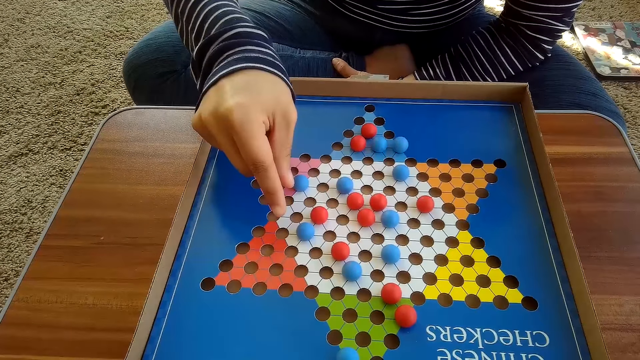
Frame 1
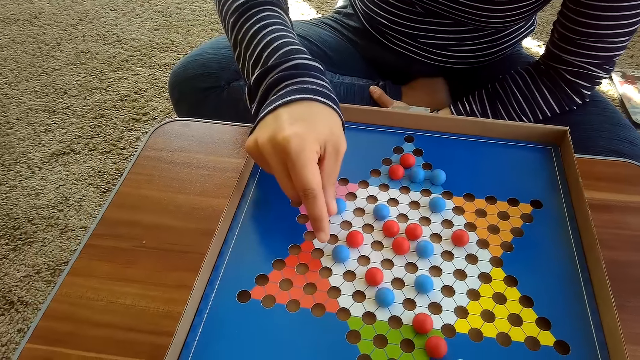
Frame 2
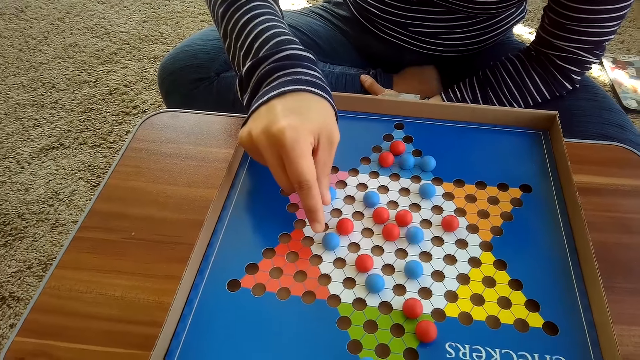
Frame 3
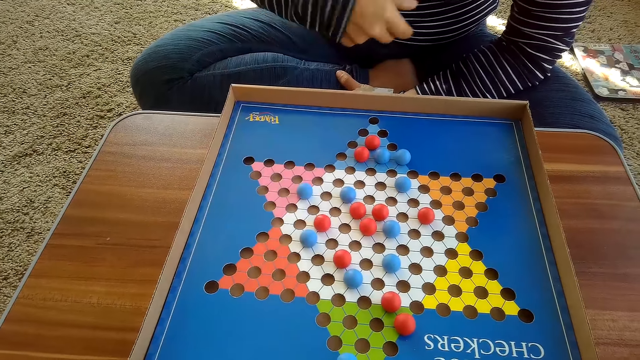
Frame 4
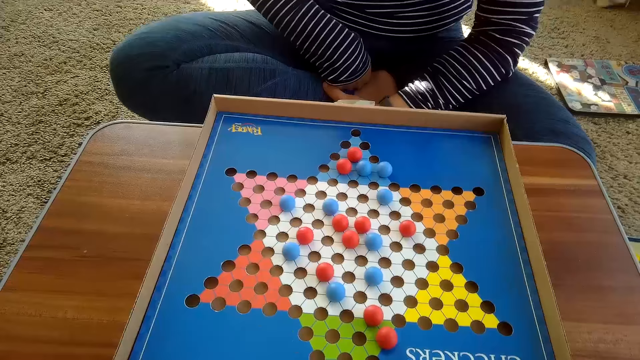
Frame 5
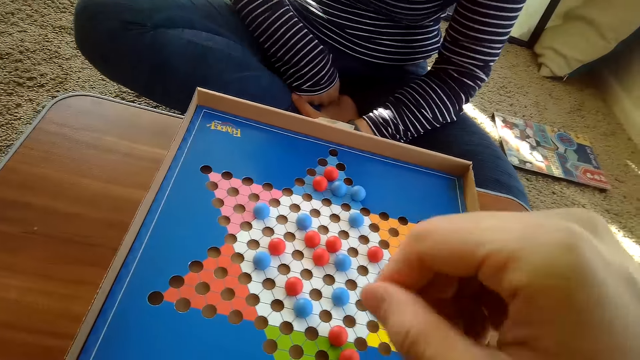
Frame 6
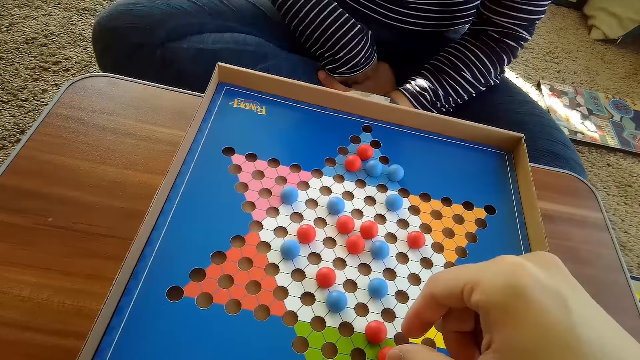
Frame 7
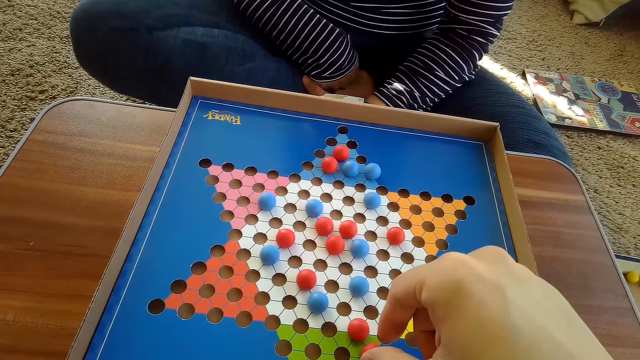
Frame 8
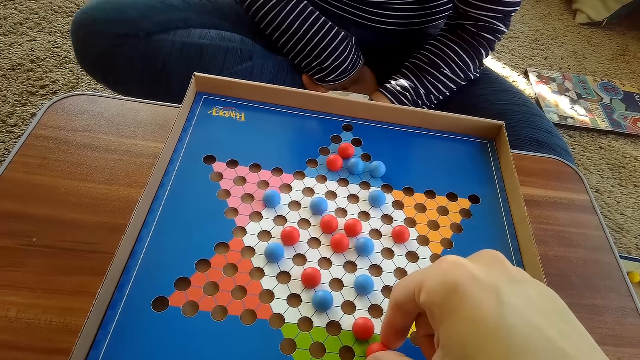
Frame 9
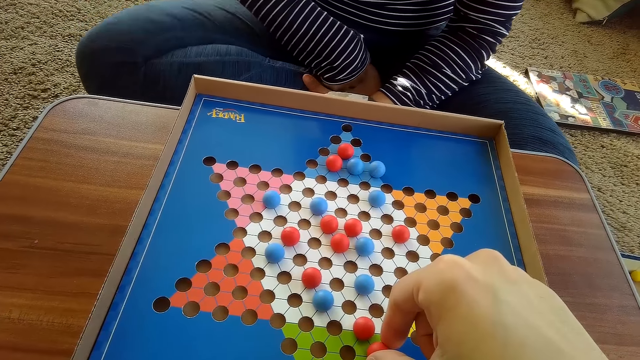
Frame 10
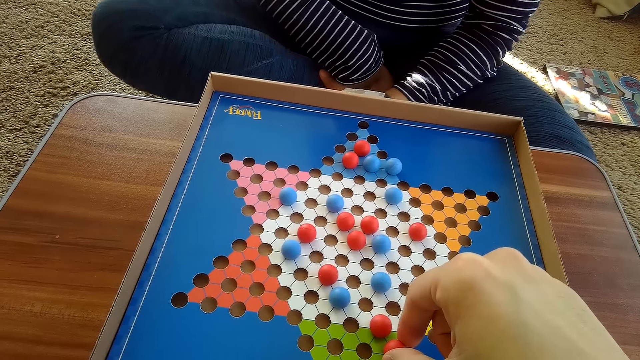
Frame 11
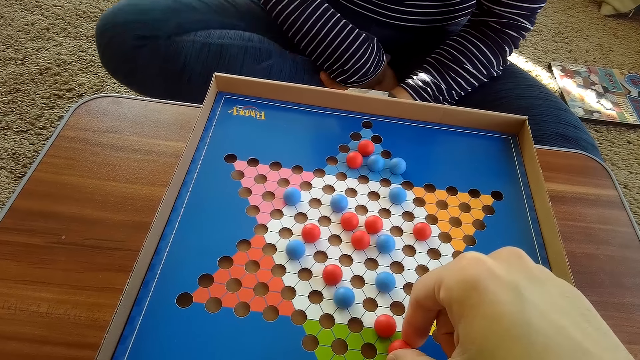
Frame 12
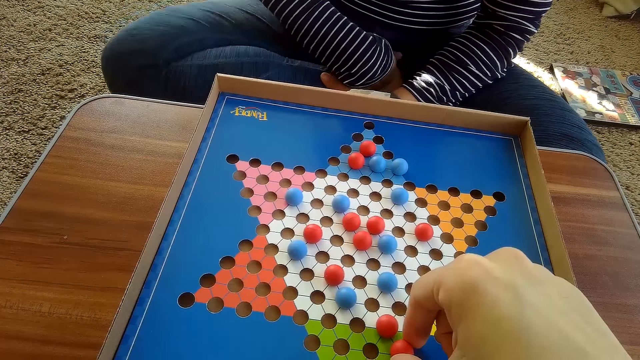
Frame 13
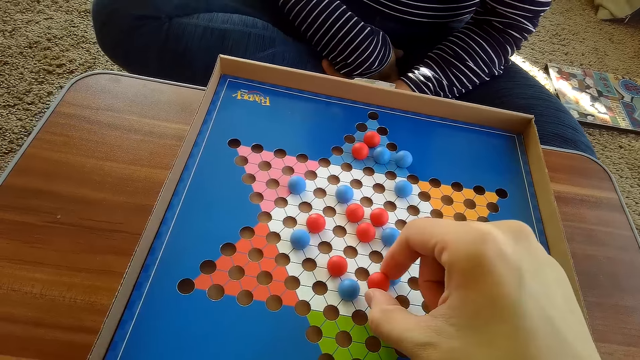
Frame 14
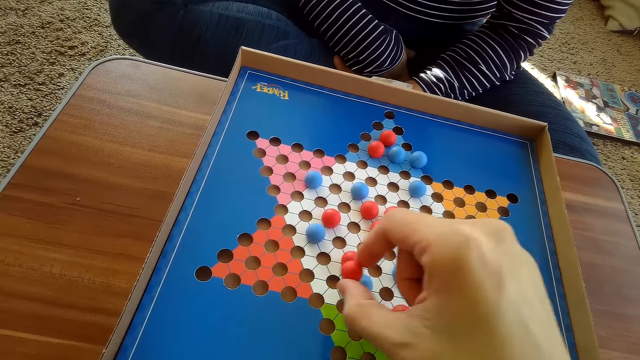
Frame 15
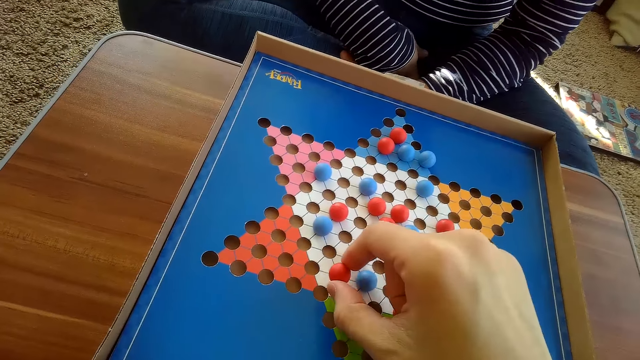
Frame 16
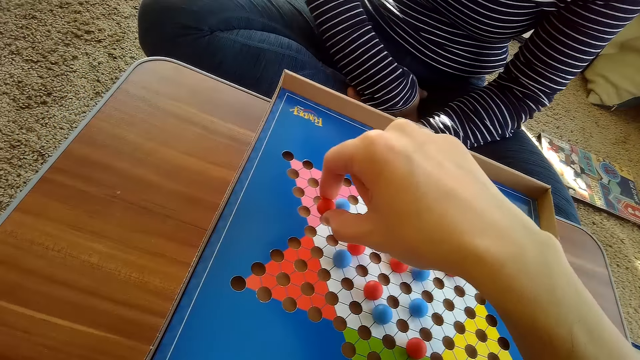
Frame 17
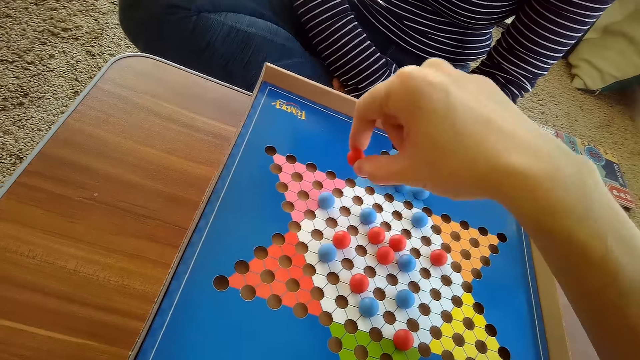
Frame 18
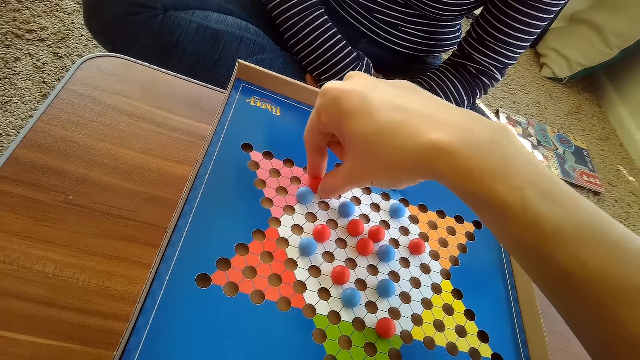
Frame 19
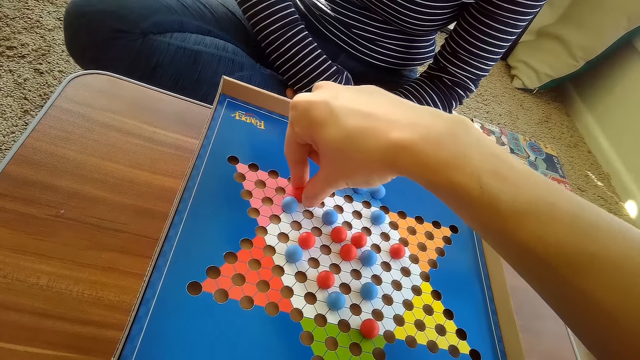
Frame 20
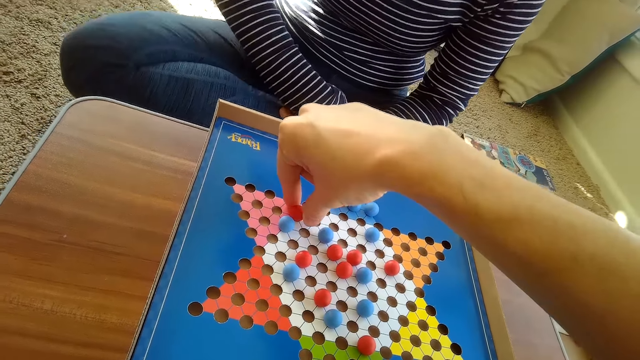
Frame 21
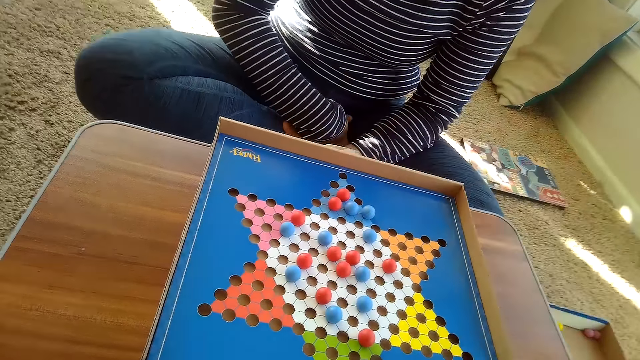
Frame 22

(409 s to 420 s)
The camera wearer moves another red Chinese checkers ball on the Chinese checkers board on the table with his right hand. He touches the marble. He moves the marble.

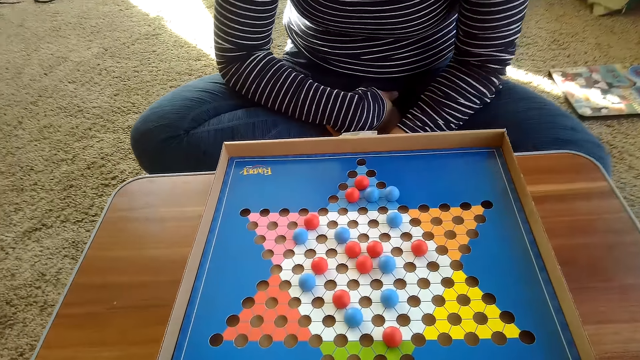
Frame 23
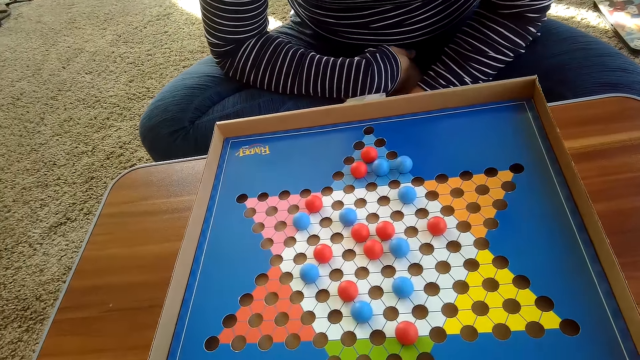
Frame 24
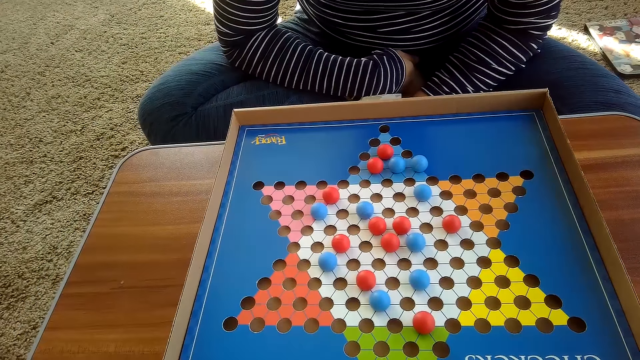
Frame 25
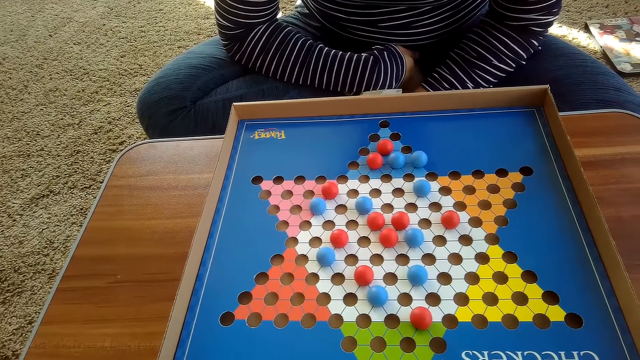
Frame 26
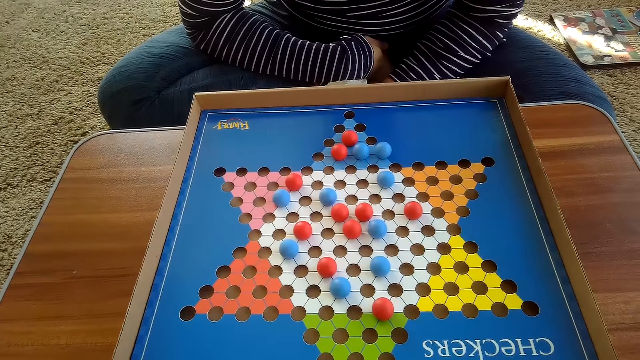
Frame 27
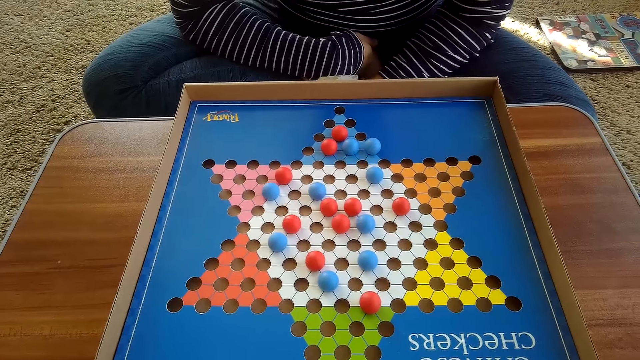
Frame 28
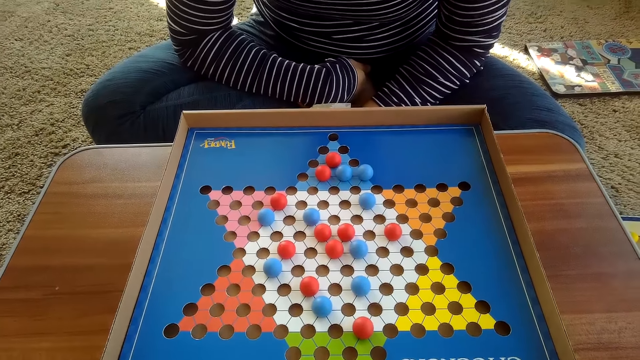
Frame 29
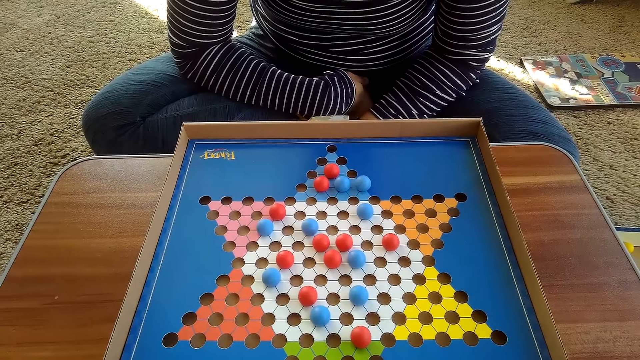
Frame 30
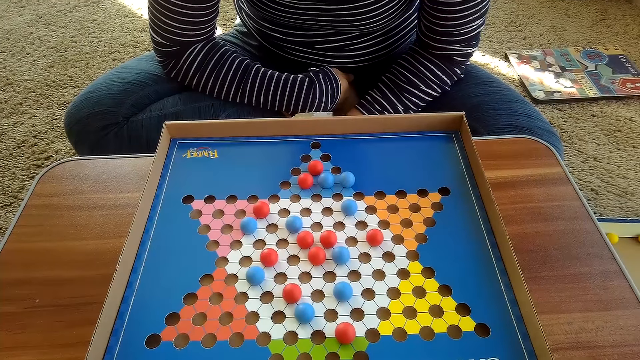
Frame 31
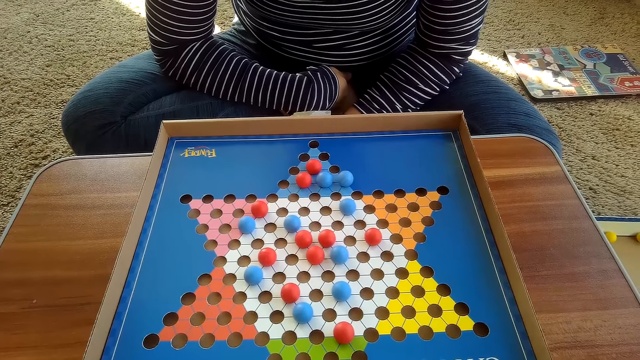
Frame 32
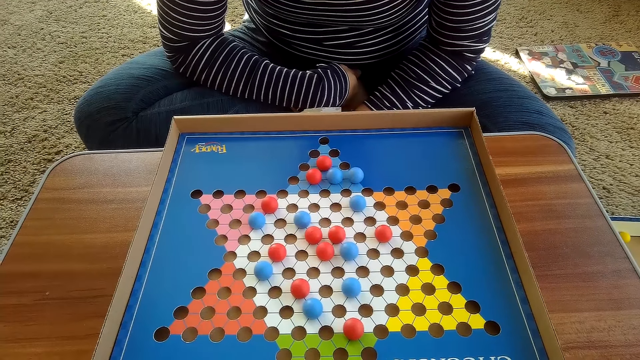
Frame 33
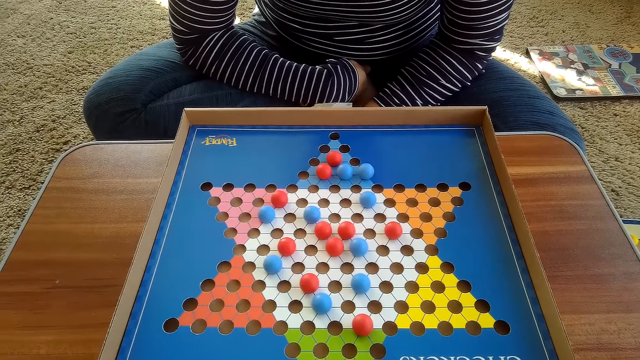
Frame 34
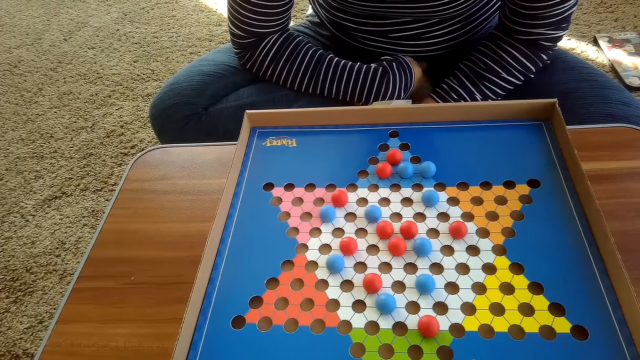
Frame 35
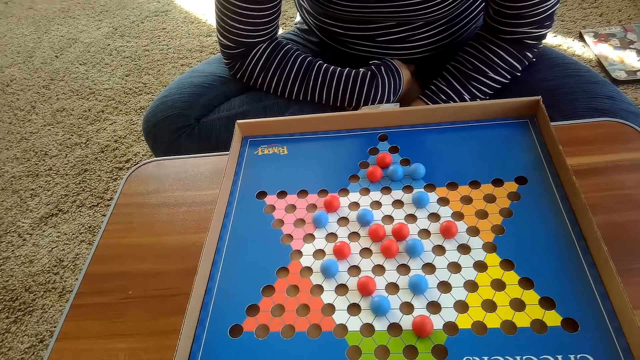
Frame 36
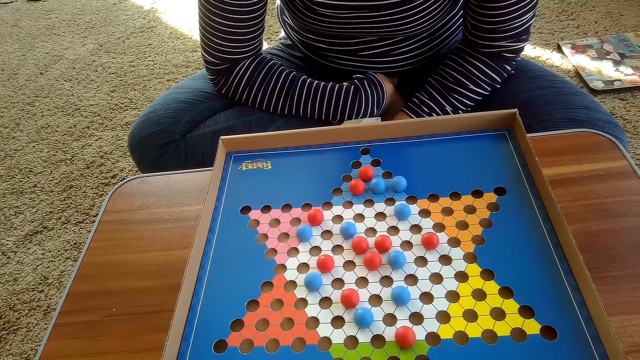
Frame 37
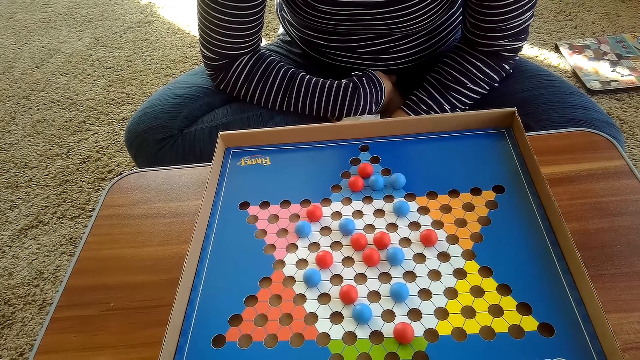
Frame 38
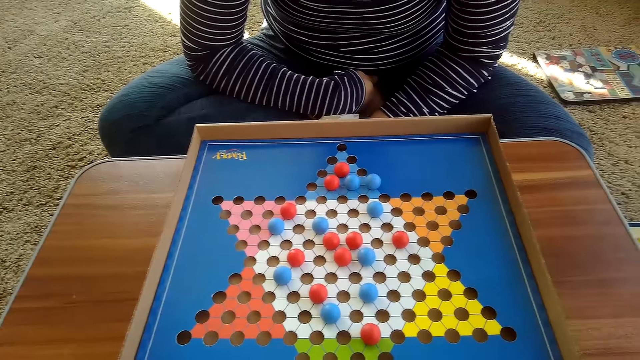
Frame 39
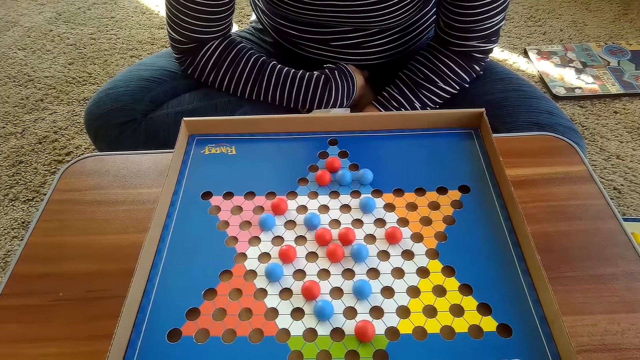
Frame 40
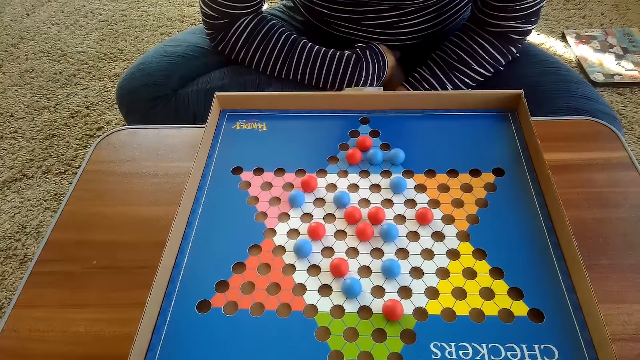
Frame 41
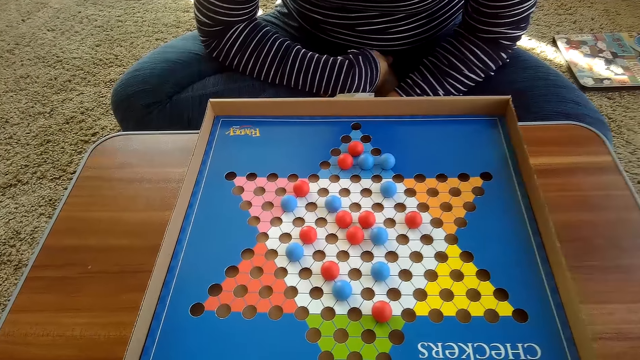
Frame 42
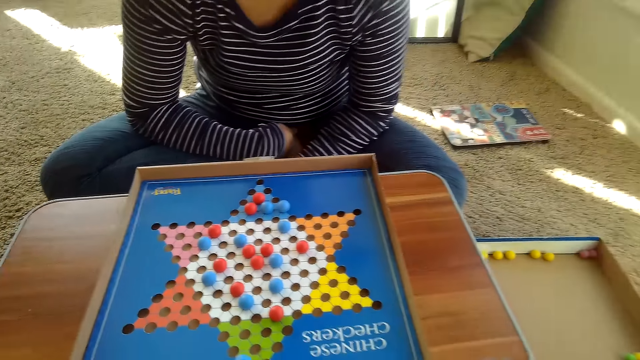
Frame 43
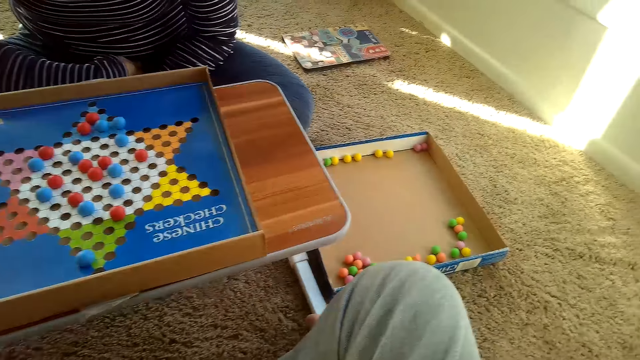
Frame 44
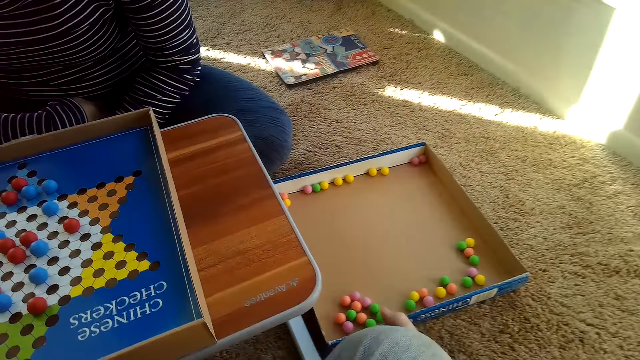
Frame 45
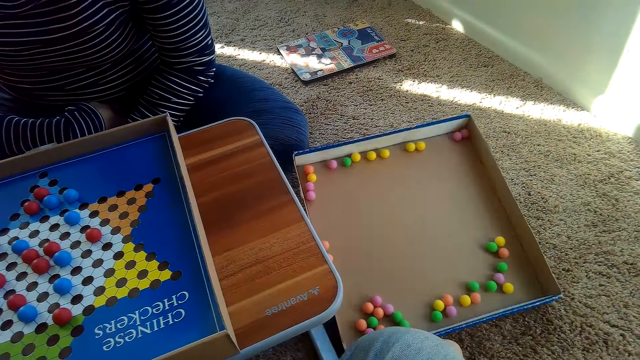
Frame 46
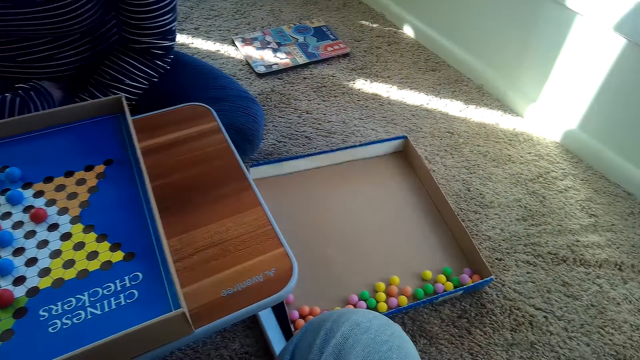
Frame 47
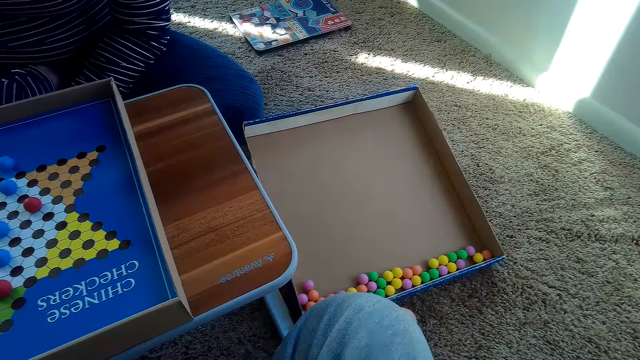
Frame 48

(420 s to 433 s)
The camera wearer looks at the board. He lifts a Chinese checkers board box cover on the floor with his right hand.
